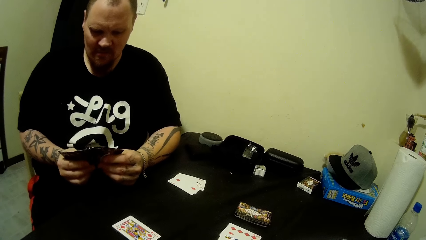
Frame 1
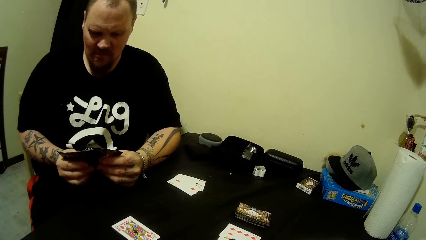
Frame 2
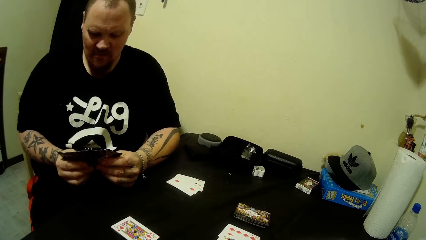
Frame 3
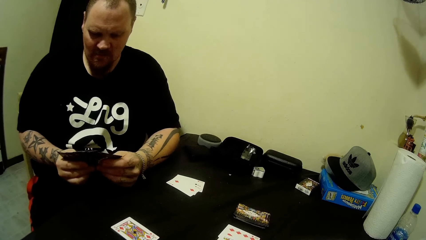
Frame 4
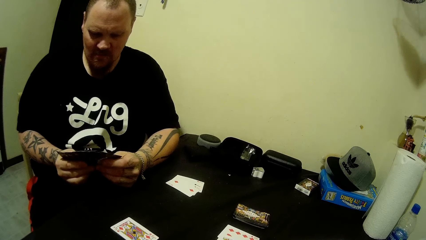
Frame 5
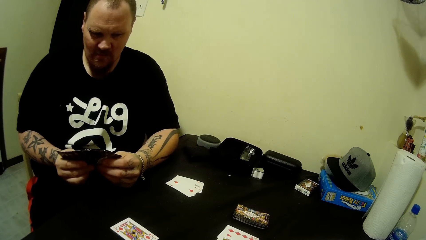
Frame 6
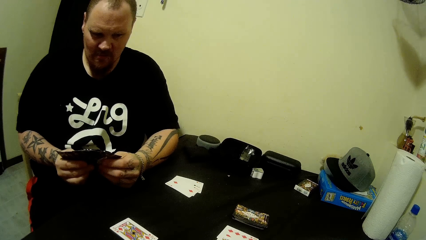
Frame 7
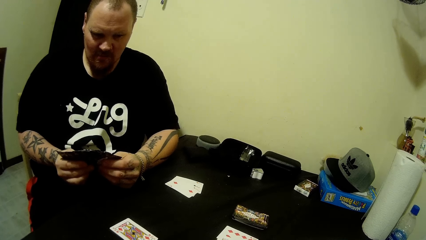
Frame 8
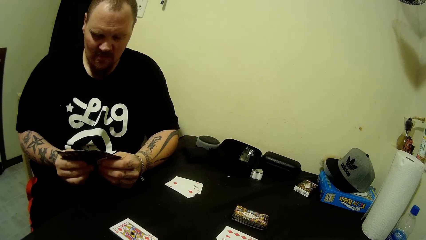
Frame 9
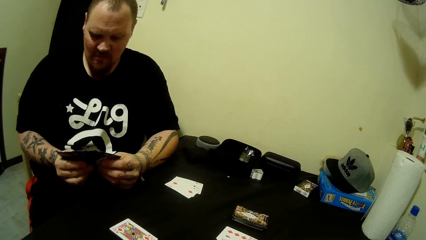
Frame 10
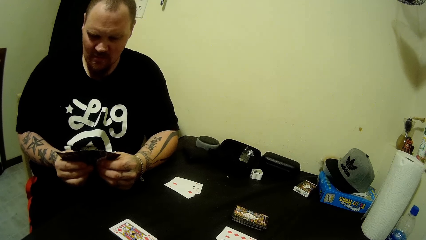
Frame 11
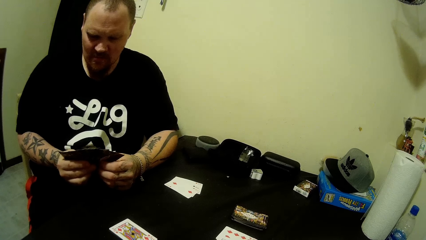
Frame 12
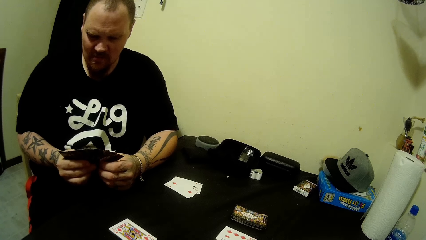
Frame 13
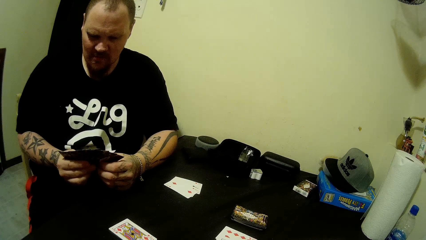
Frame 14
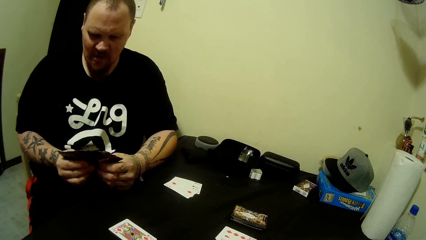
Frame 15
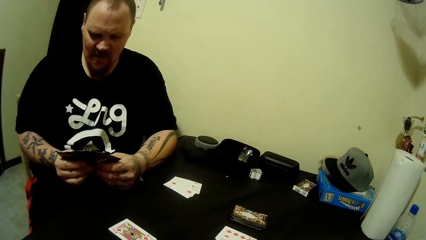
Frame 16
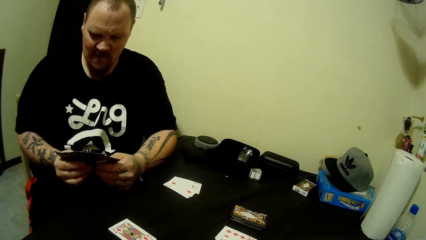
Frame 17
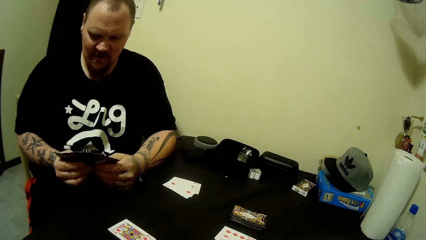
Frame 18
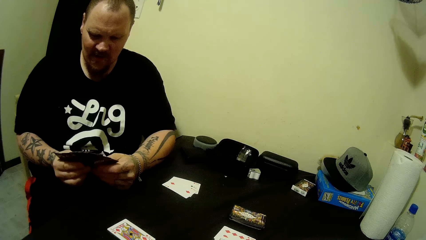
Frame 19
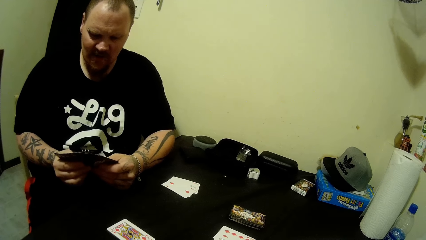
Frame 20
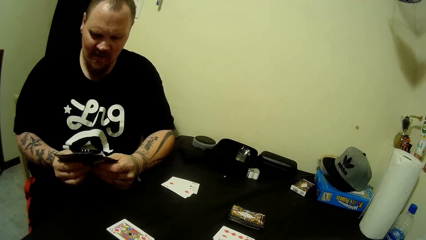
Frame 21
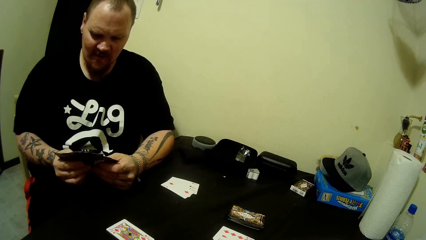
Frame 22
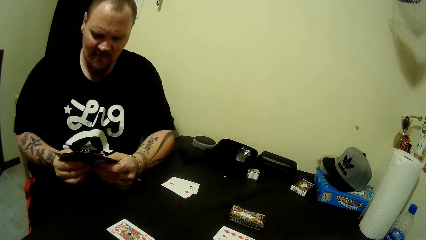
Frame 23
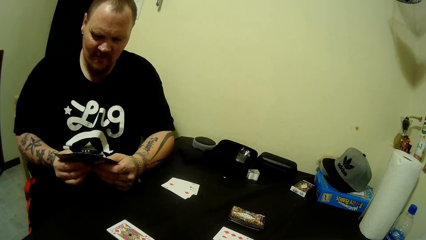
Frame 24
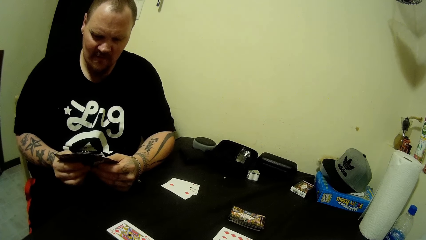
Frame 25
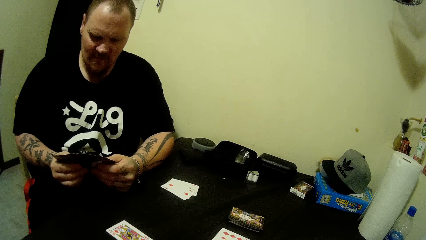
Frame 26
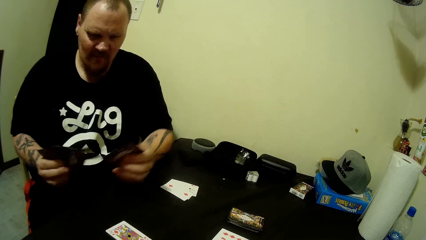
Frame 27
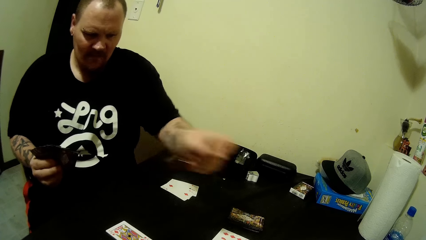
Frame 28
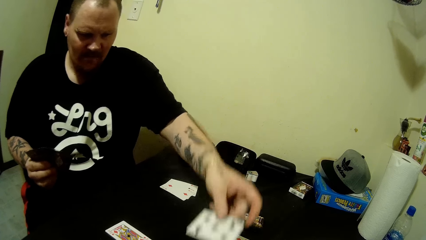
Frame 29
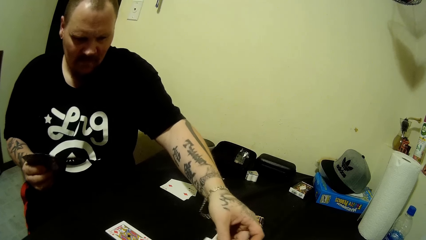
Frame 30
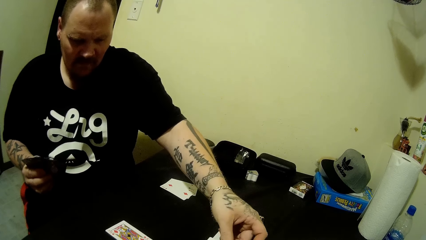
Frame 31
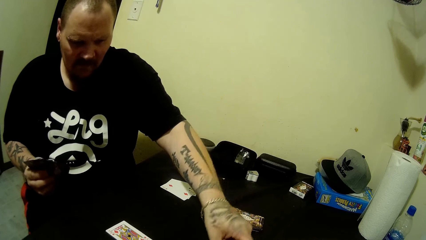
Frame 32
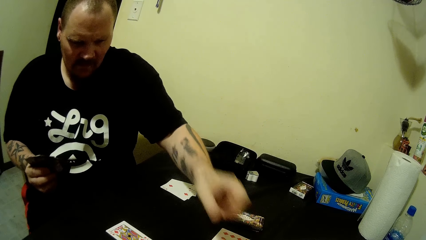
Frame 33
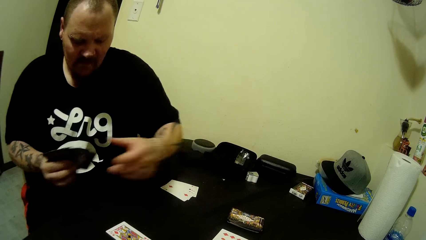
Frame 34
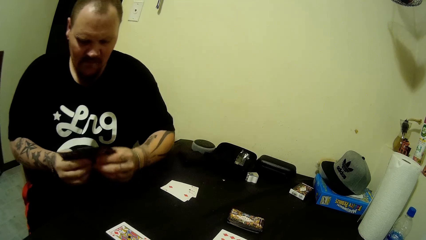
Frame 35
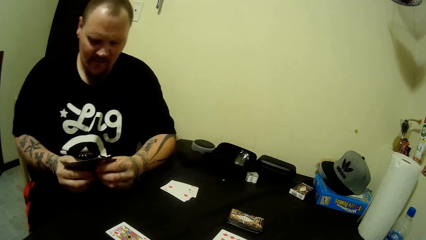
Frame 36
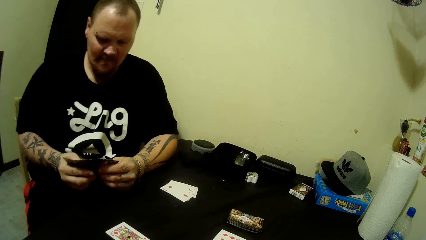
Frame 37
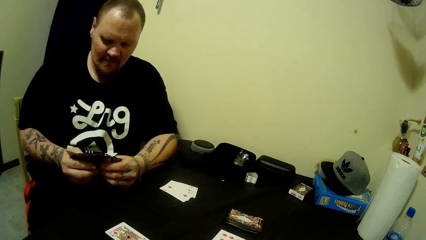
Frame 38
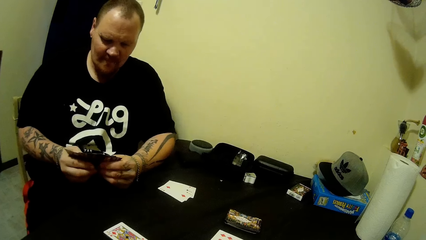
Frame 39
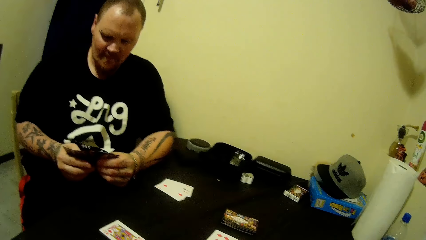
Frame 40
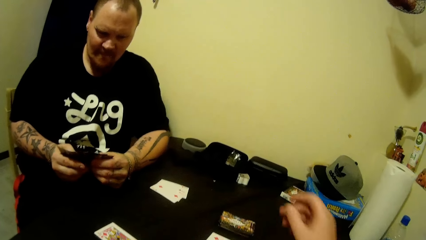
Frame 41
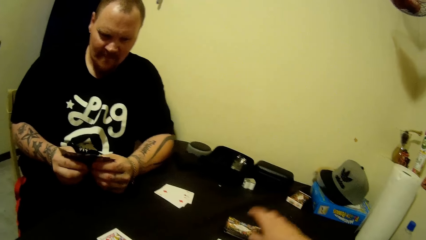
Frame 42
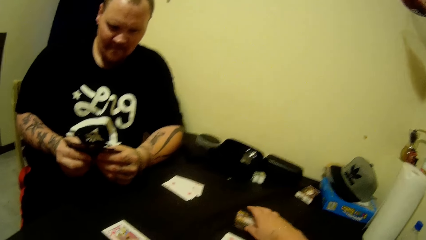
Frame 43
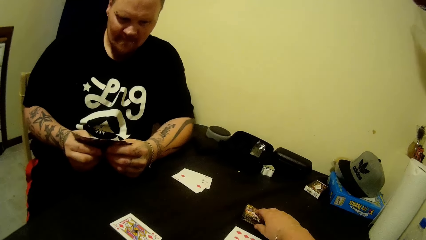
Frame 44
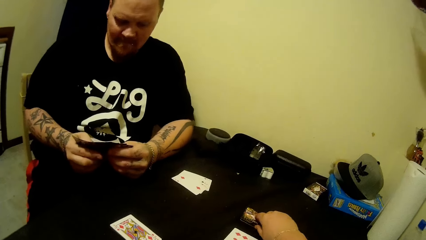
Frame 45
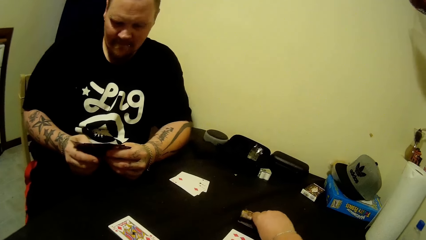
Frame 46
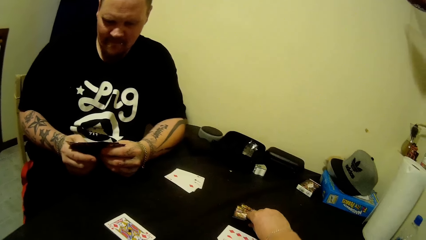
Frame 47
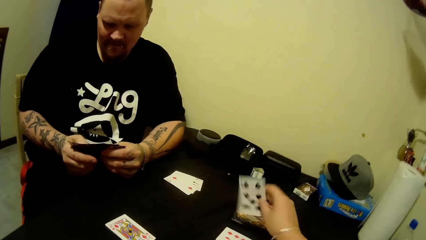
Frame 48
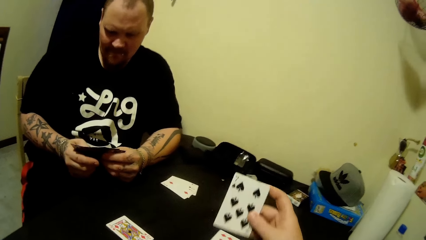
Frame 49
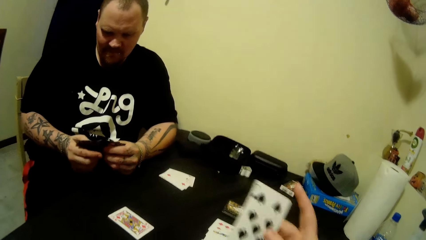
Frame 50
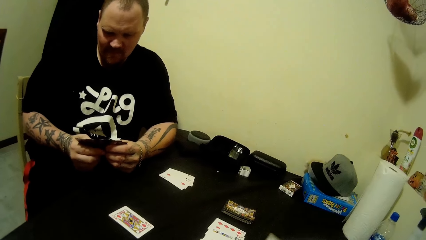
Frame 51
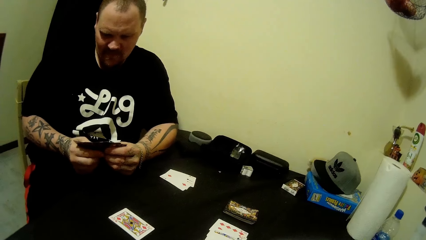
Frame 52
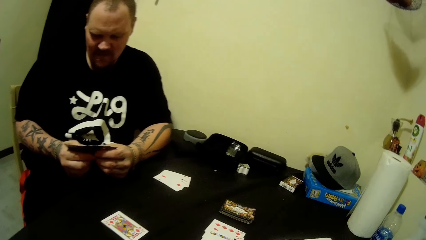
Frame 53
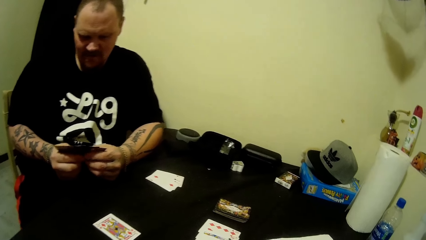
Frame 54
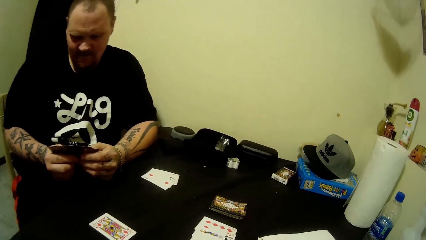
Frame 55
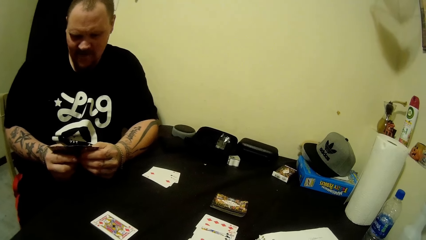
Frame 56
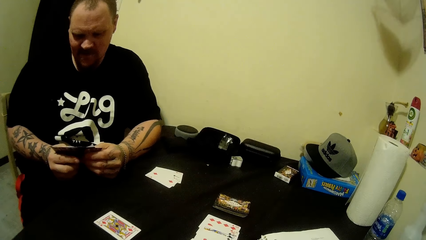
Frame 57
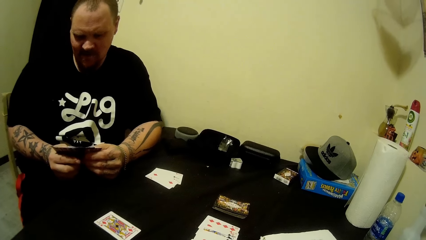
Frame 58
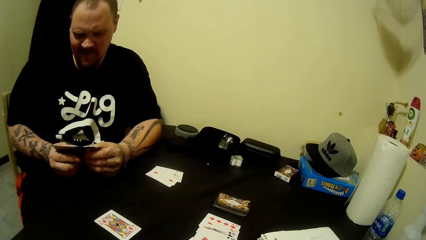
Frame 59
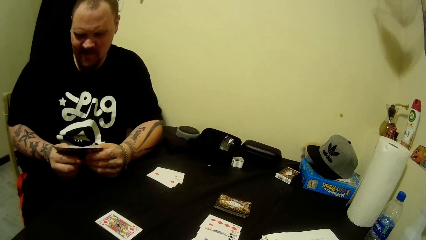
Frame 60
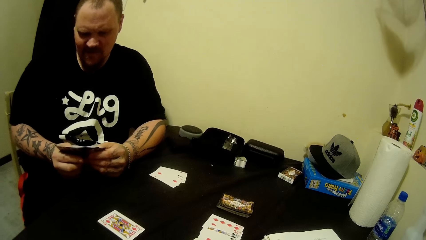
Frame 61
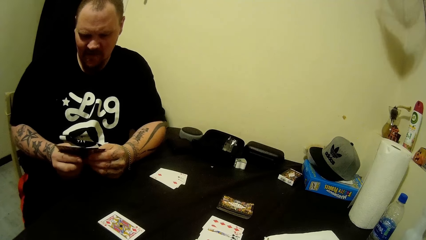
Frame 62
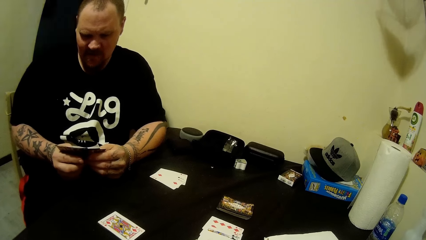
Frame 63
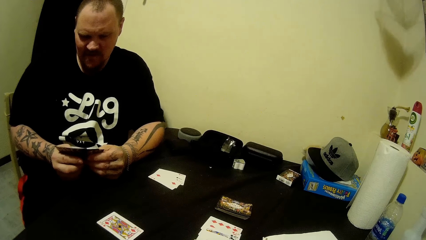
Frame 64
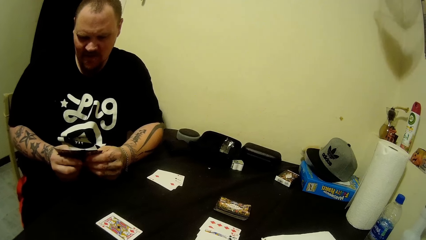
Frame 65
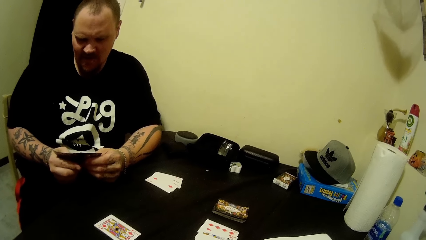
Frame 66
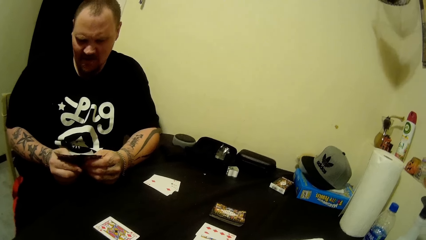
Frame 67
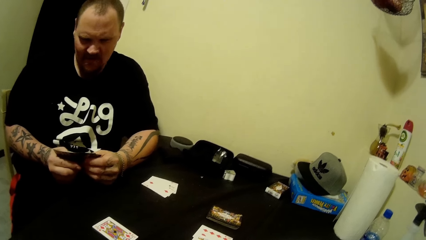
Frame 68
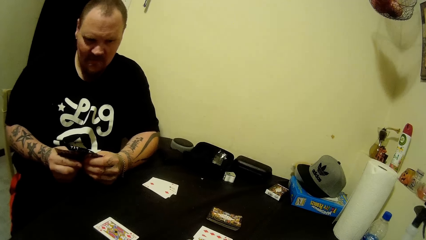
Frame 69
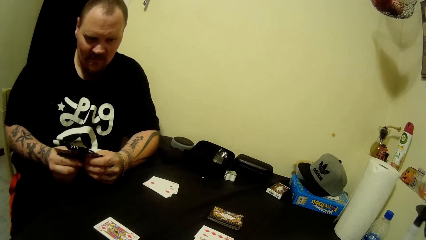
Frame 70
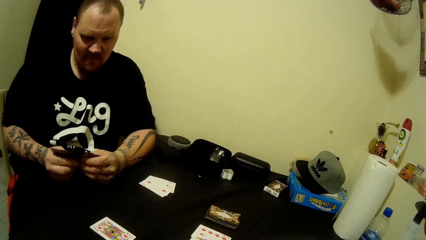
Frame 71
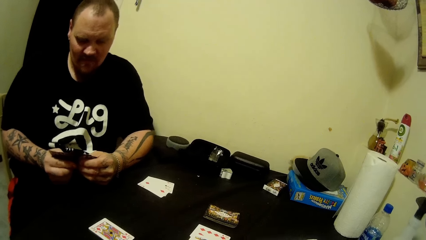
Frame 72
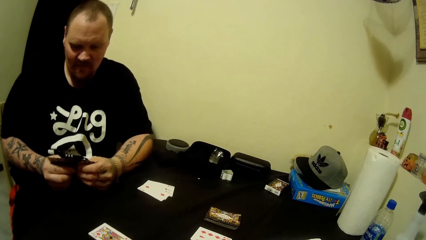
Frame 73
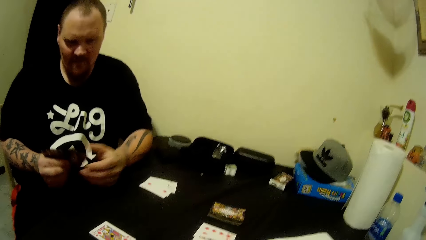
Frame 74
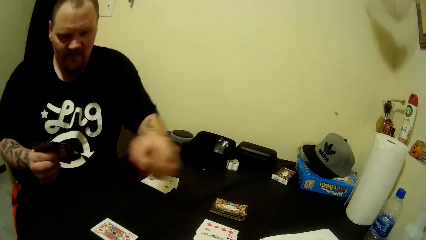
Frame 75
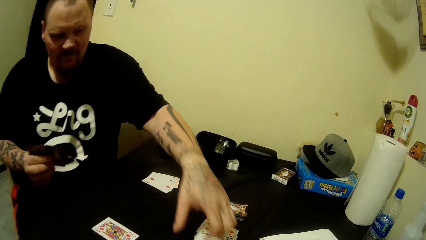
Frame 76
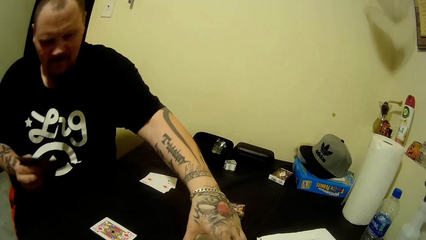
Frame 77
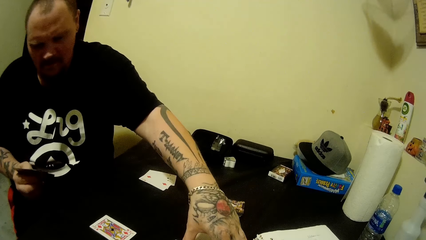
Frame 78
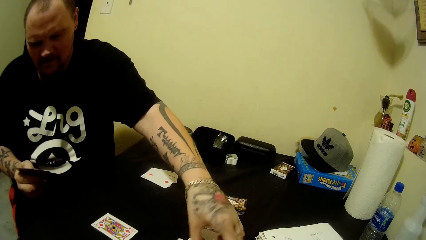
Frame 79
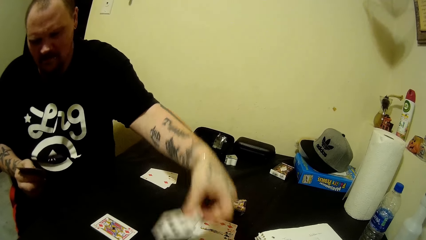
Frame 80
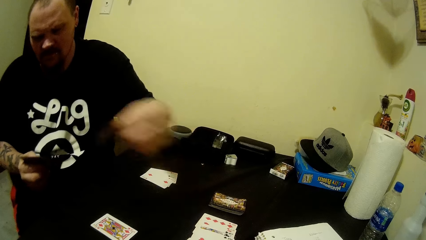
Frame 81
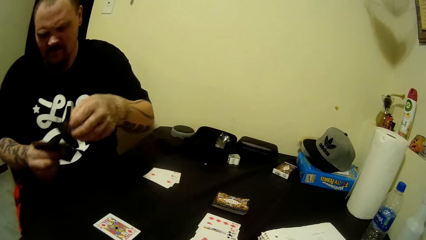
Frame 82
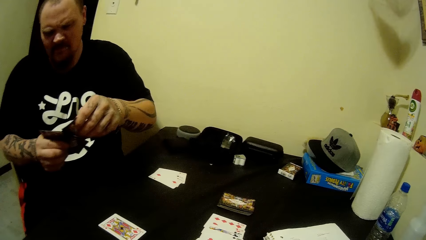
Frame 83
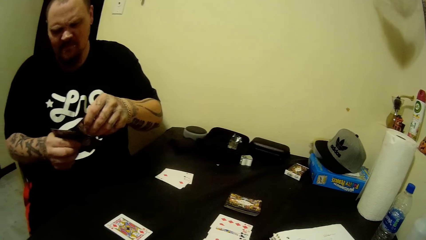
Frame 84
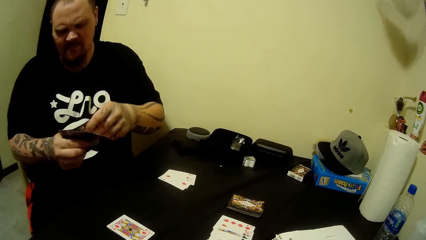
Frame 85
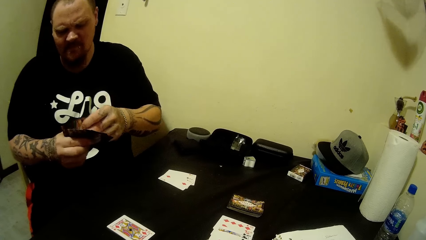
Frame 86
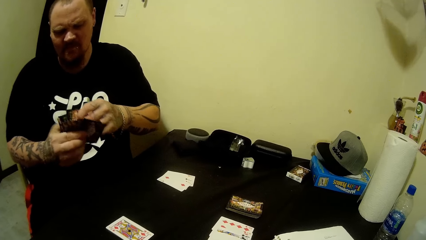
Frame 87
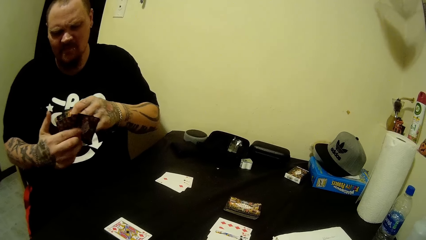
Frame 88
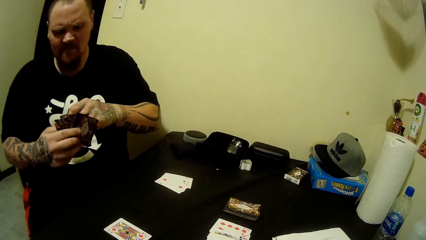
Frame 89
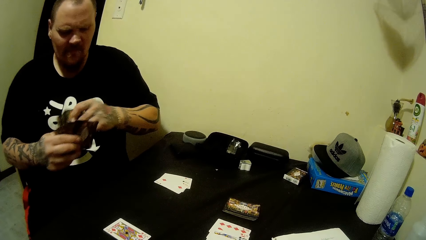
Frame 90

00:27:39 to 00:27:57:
A man picks up a card from the cards in his right hand with his left hand. The man drops the card in his left hand on the table. The camera wearer picks up a card from the table with his right hand. The man compares the cards. The man picks up a card from the table with his left hand and adds the card in his left hand to the cards in his right hand.
